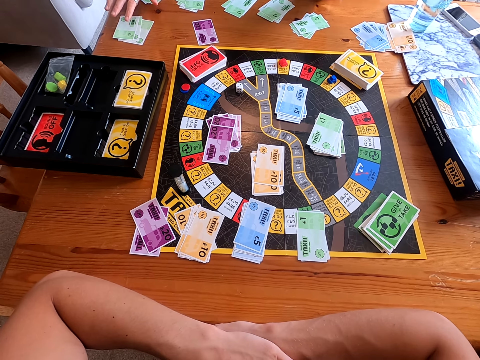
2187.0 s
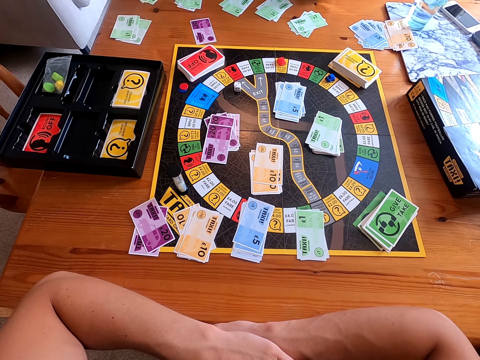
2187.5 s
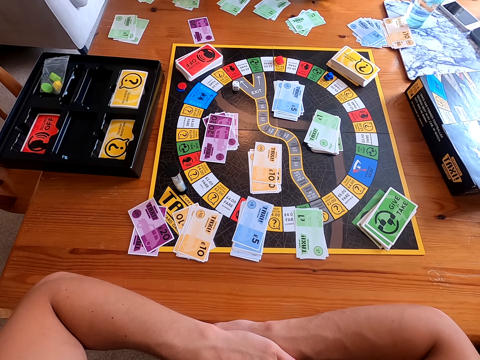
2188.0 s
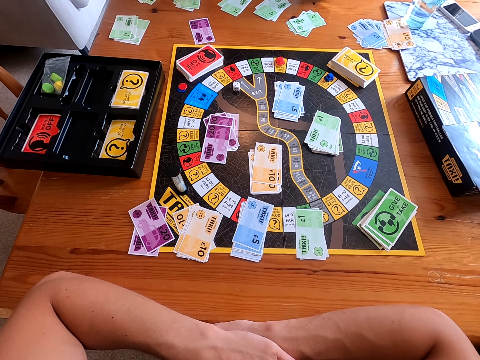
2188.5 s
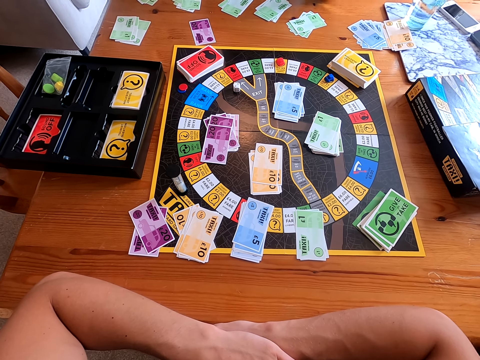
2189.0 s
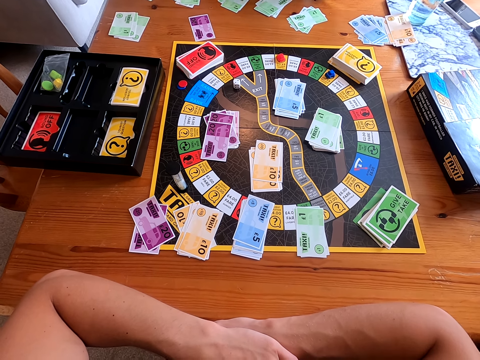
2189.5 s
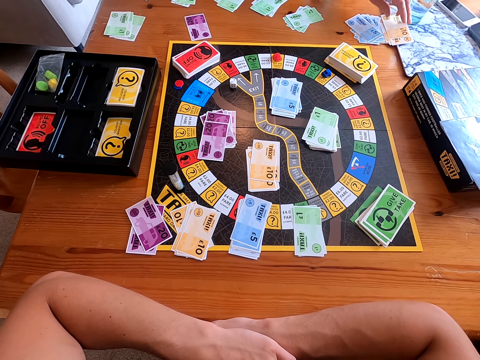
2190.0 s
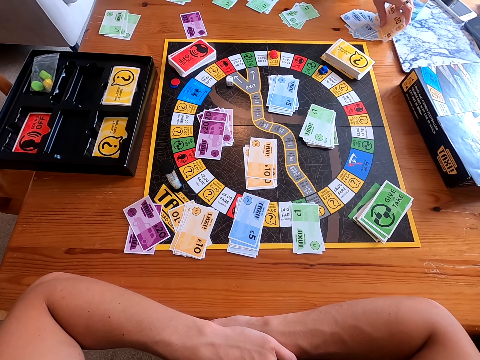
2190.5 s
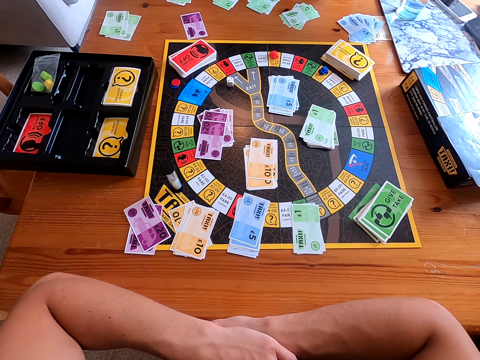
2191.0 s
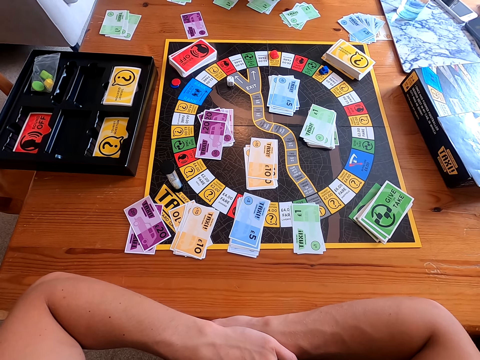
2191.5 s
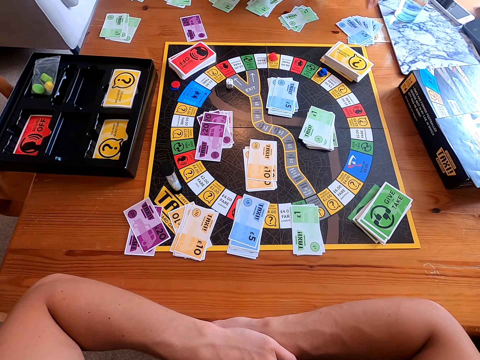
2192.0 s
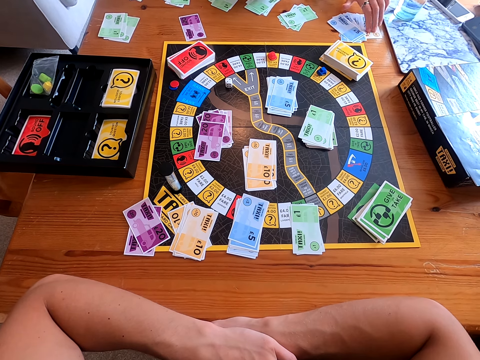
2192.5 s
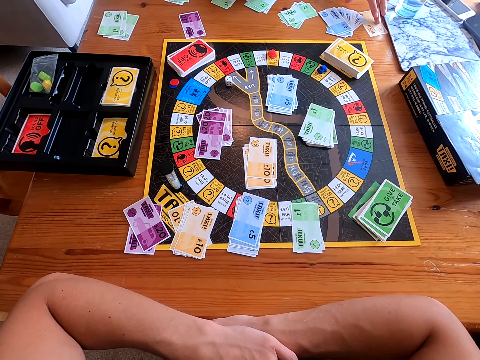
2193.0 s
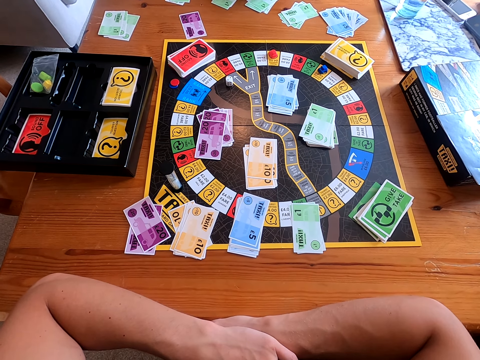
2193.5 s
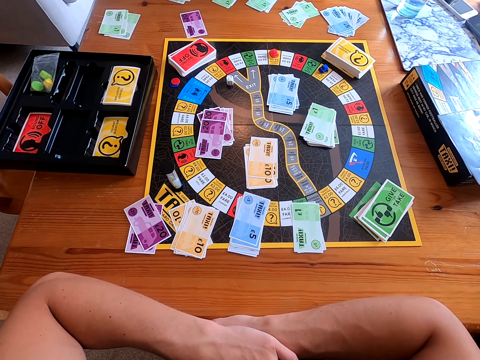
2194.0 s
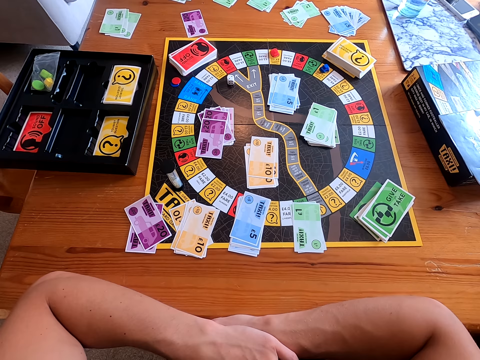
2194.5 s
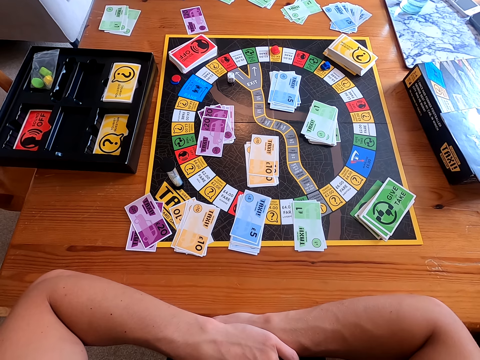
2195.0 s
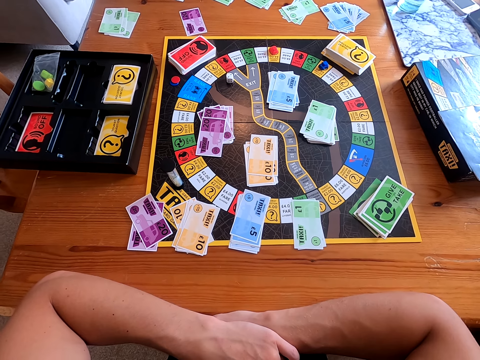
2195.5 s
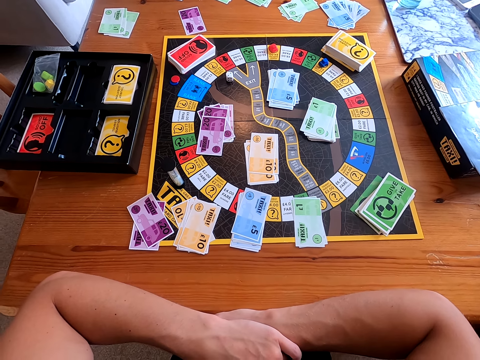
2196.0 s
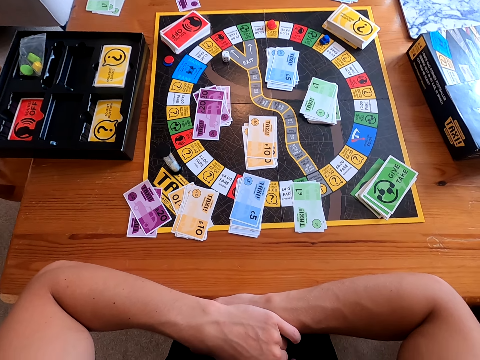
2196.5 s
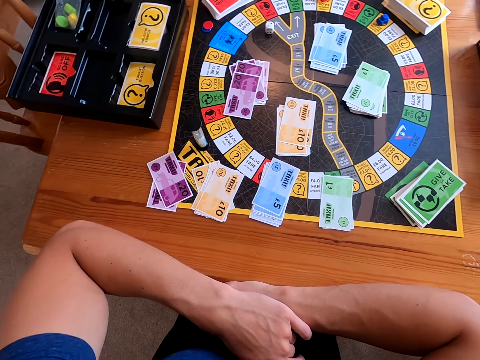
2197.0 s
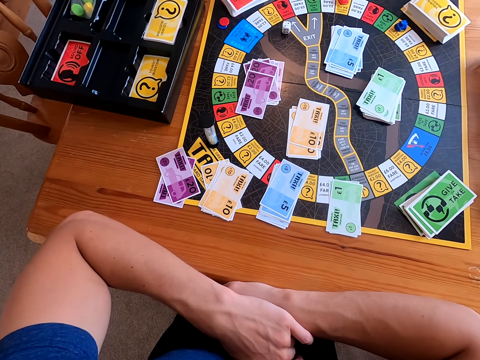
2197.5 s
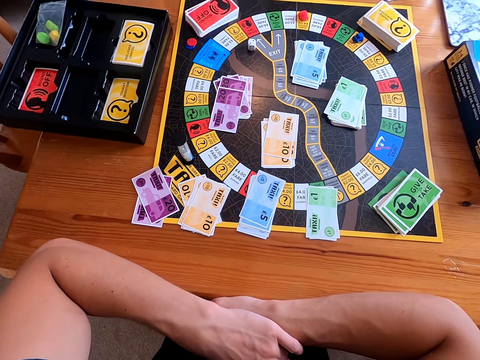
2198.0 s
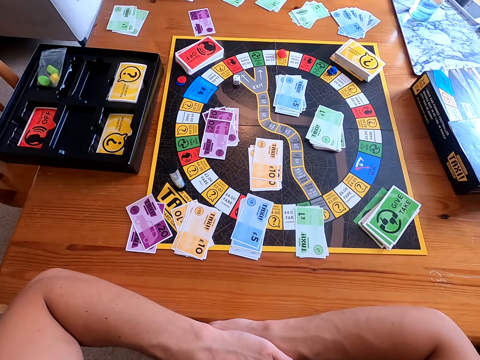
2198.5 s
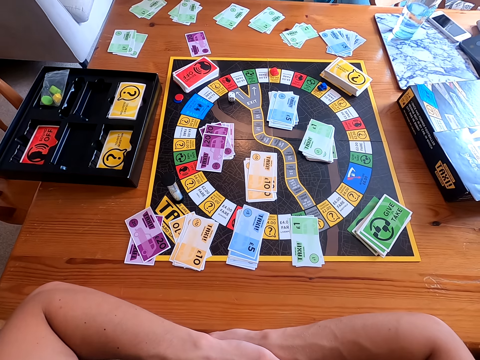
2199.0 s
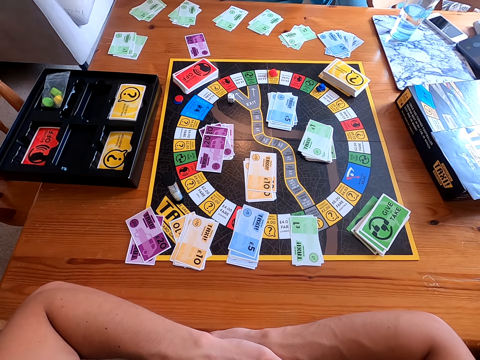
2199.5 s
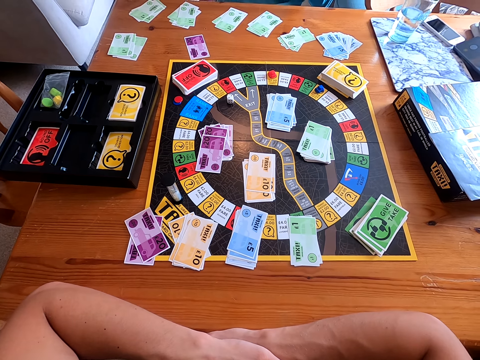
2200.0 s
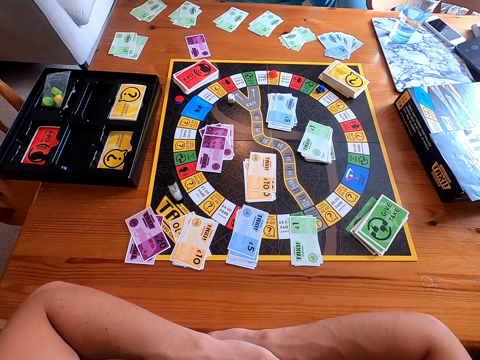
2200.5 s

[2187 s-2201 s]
A lady talks to the camera wearer. The lady picks yellow cards from the table, moves blue cards on the table, and slides a yellow card from the table. The camera wearer talks to the lady. They talk to the lady again.

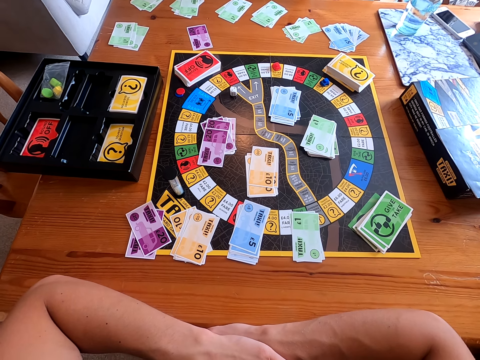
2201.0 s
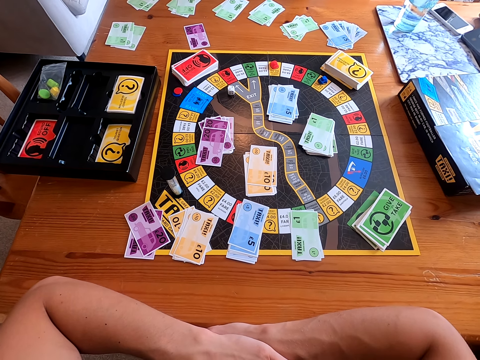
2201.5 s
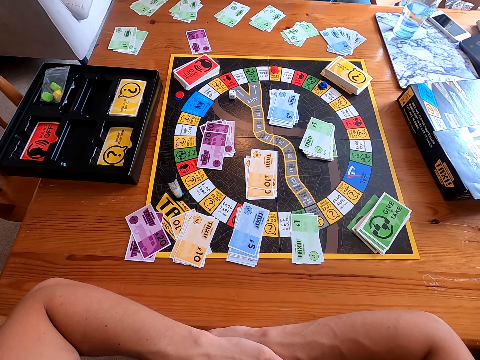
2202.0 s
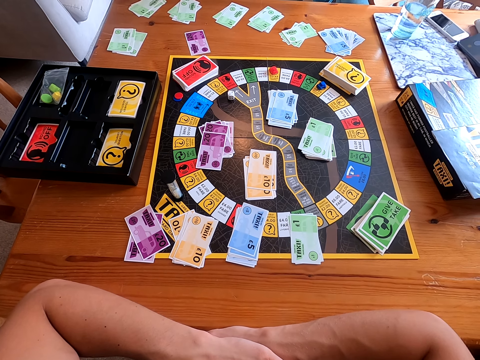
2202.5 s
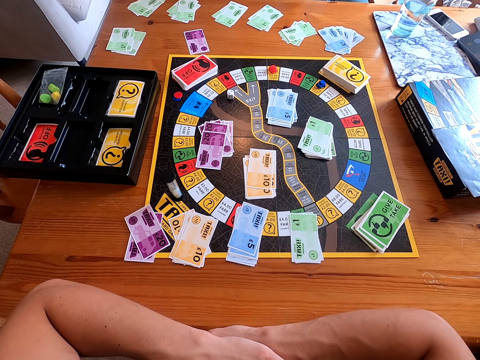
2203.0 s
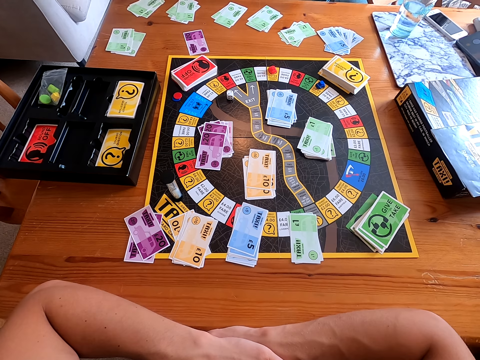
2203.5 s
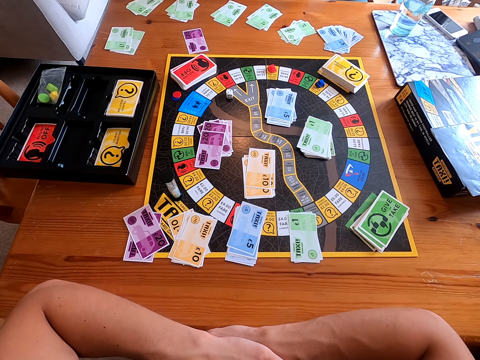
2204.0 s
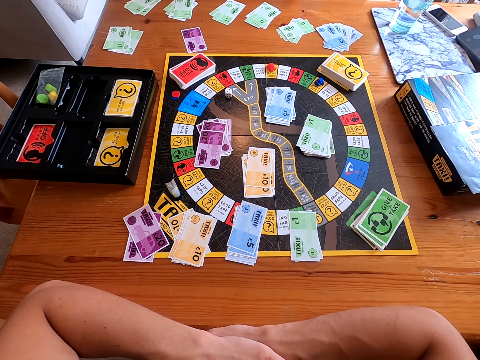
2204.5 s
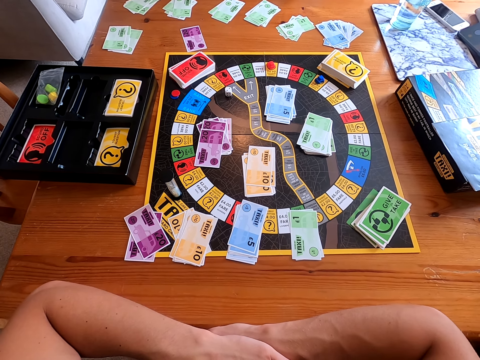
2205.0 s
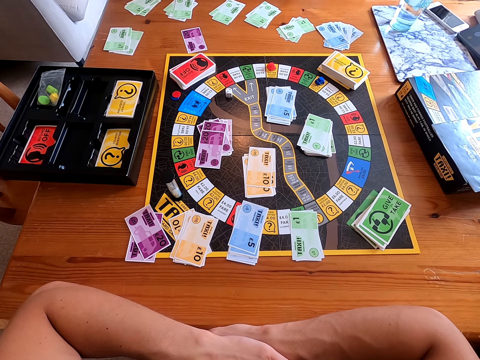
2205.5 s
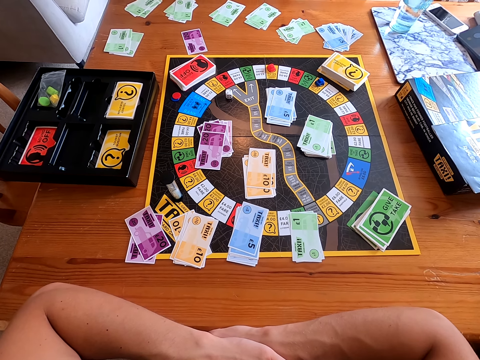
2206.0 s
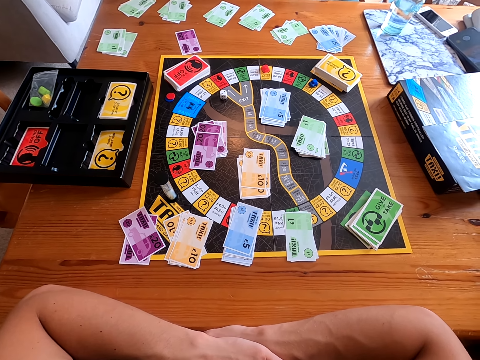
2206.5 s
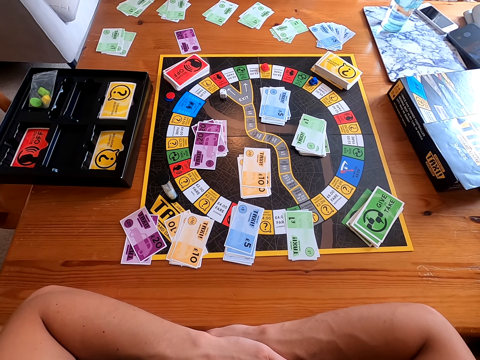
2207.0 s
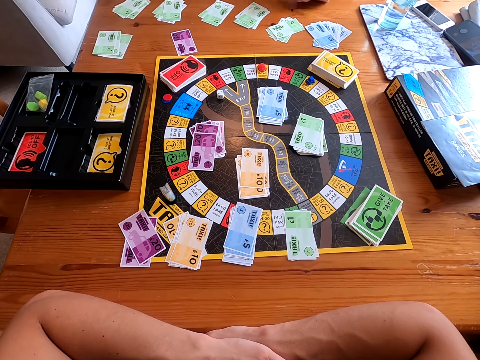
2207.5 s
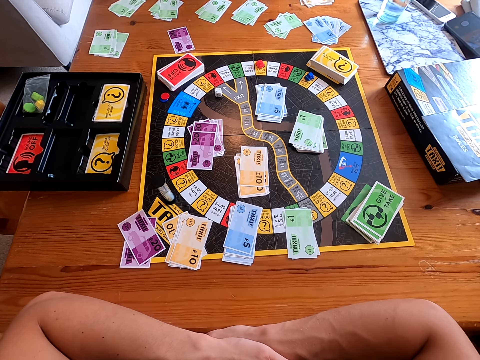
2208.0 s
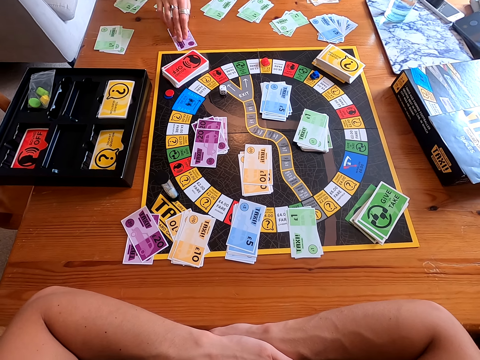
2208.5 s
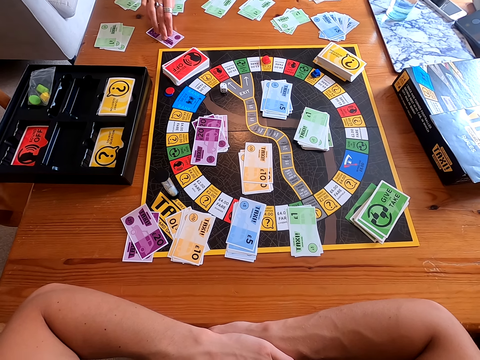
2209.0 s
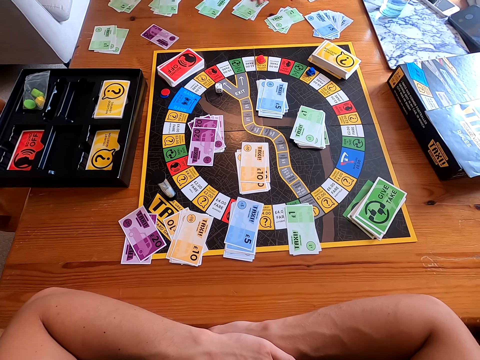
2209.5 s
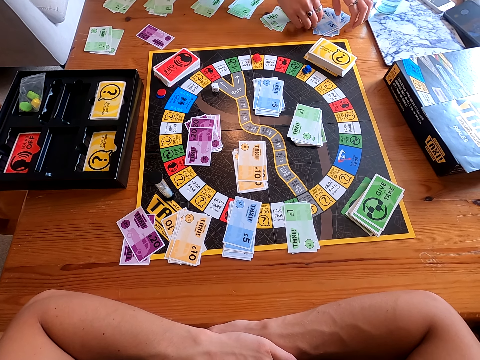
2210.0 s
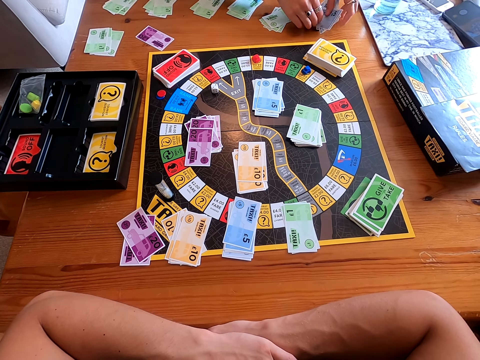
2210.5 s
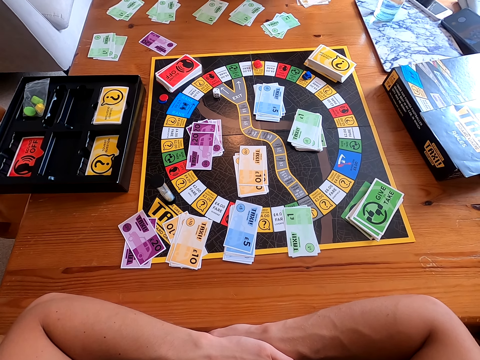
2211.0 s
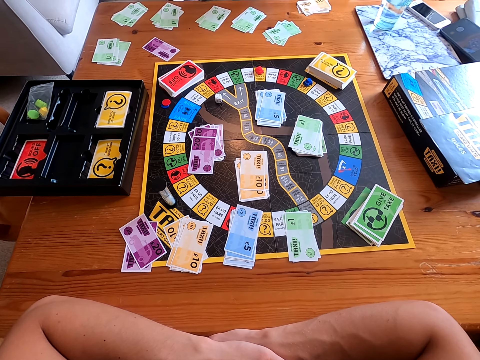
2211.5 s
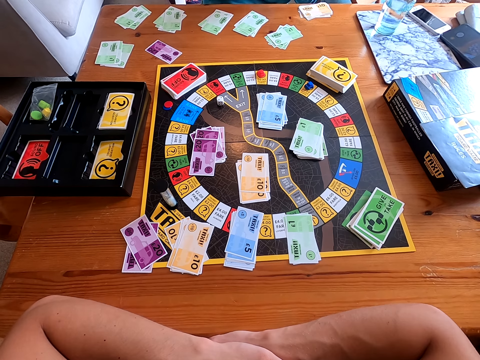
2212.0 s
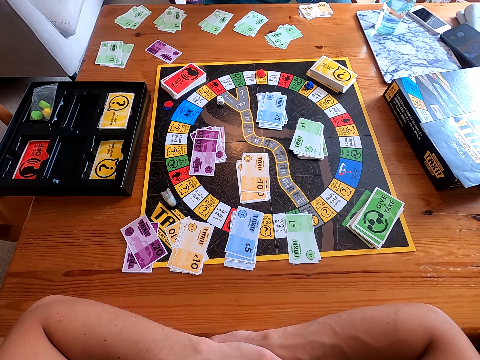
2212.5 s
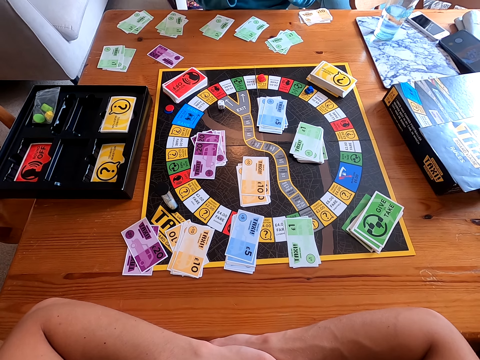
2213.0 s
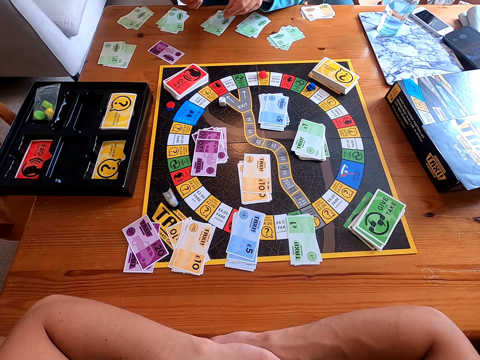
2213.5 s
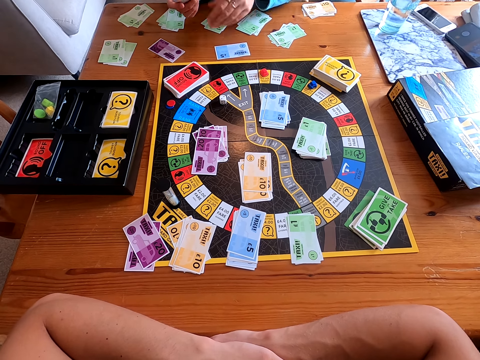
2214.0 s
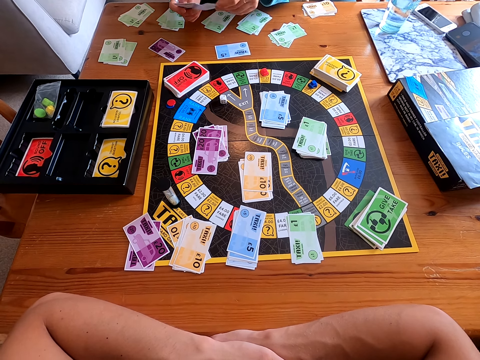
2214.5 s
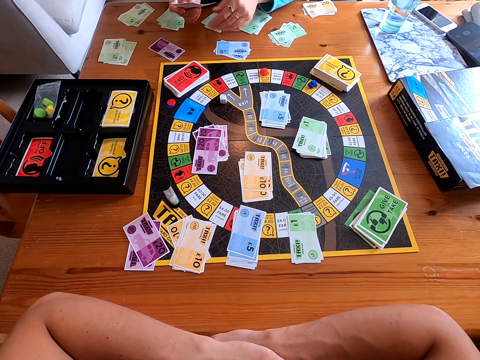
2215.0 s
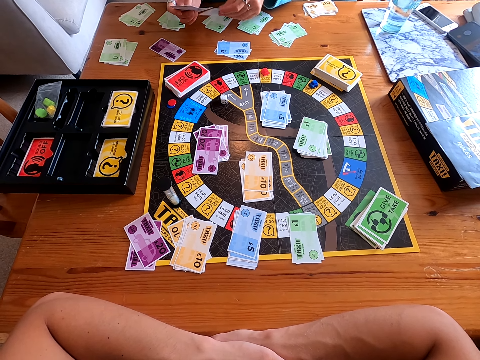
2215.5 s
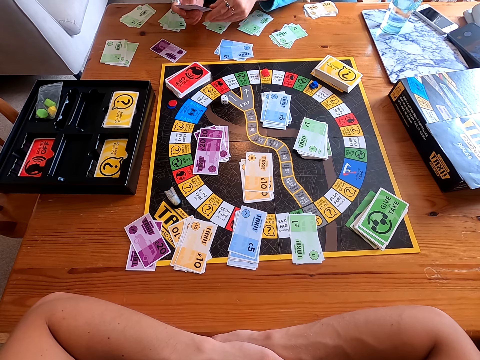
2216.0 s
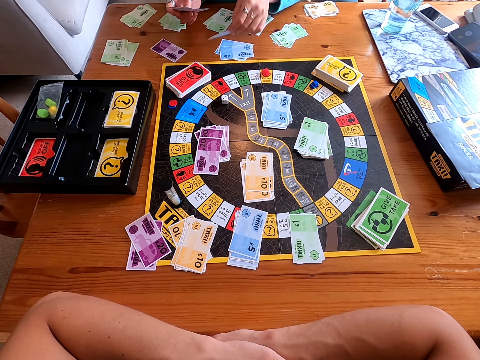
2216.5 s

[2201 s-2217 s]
A lady talks to the camera wearer. The camera wearer talks to the lady. The lady places yellow cards on the table. The lady talks to the camera wearer and moves a purple card on the table. The lady picks blue cards from the table. The lady counts the blue cards on the table.
